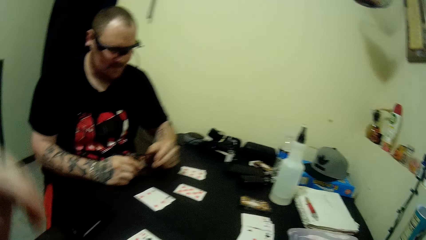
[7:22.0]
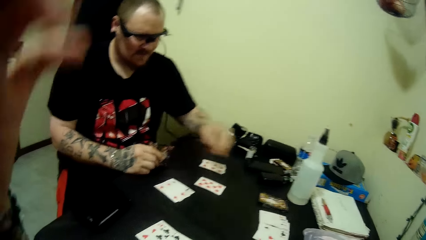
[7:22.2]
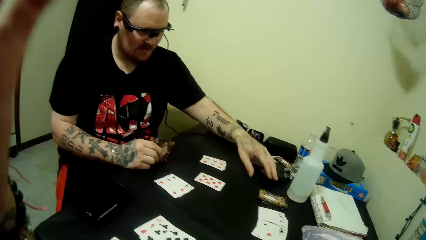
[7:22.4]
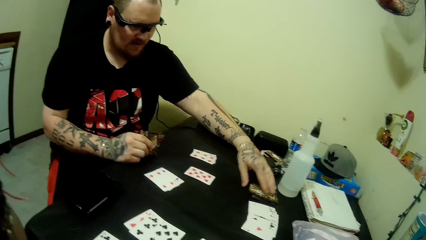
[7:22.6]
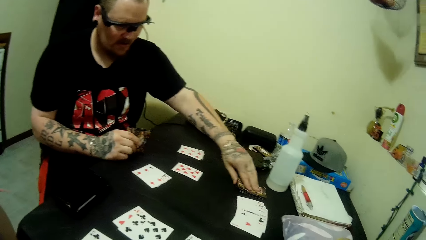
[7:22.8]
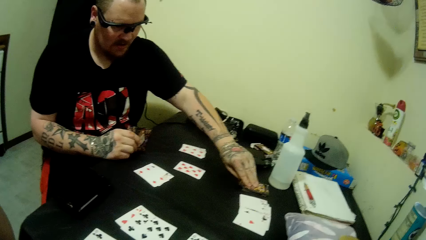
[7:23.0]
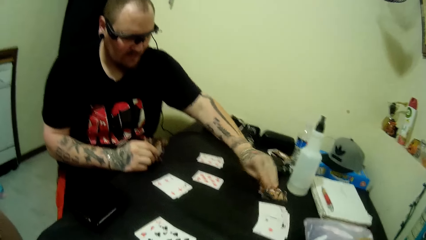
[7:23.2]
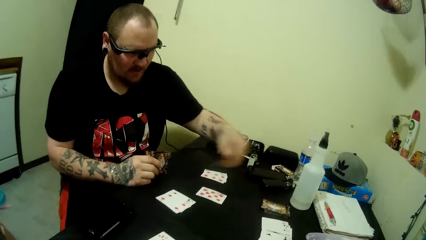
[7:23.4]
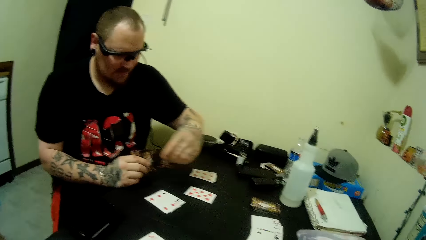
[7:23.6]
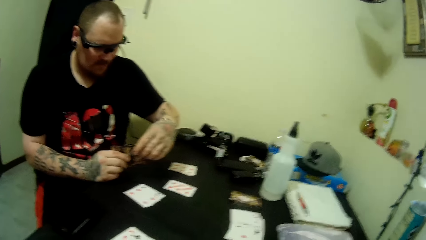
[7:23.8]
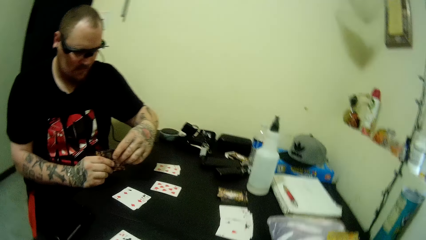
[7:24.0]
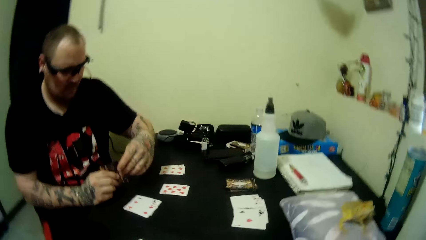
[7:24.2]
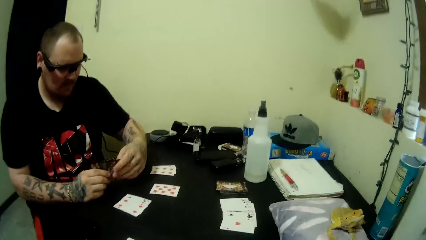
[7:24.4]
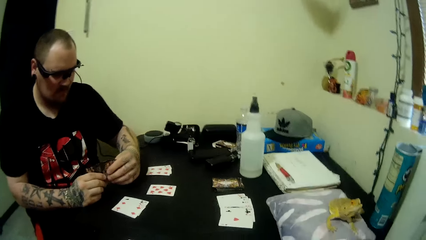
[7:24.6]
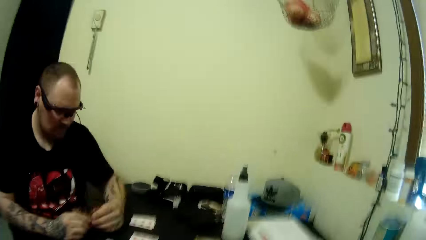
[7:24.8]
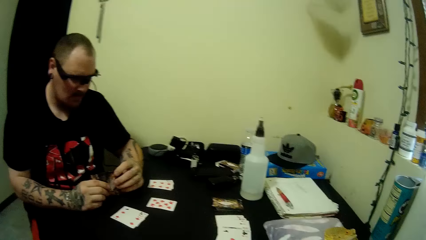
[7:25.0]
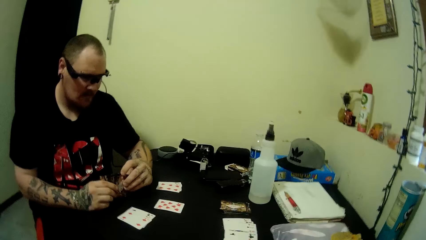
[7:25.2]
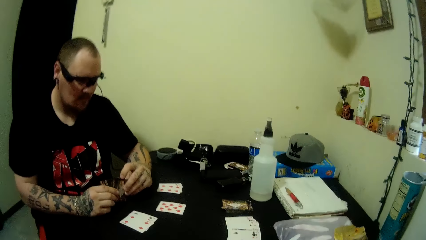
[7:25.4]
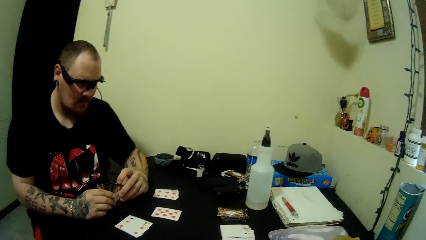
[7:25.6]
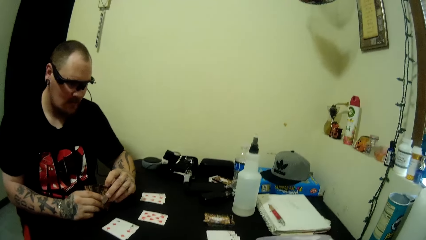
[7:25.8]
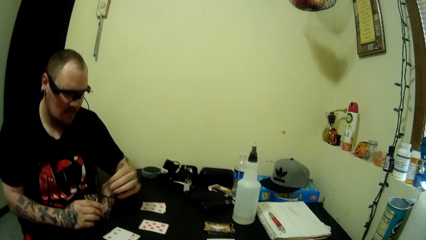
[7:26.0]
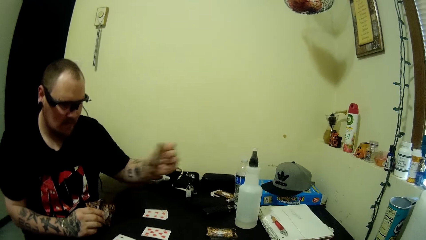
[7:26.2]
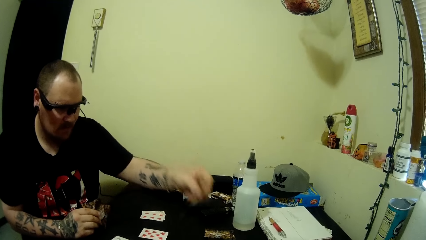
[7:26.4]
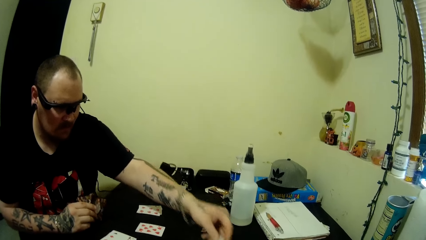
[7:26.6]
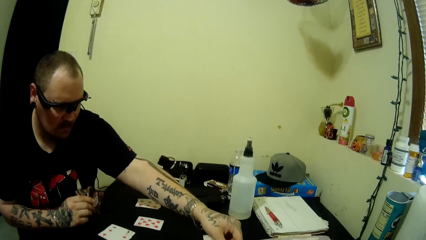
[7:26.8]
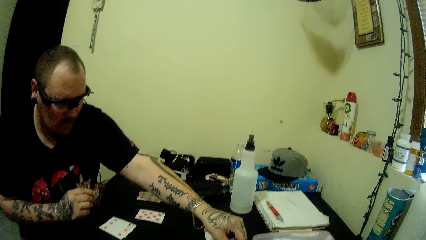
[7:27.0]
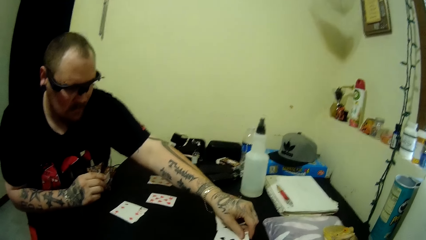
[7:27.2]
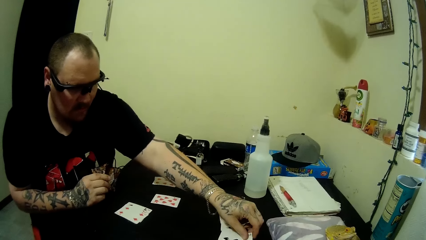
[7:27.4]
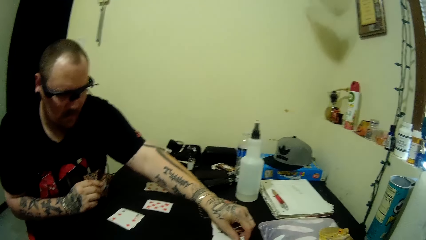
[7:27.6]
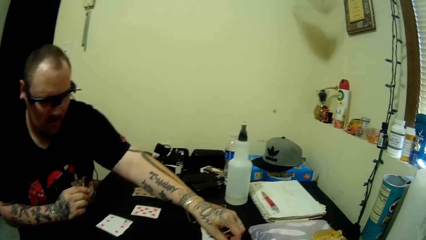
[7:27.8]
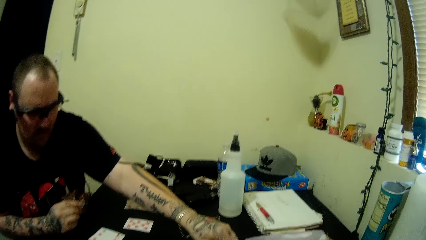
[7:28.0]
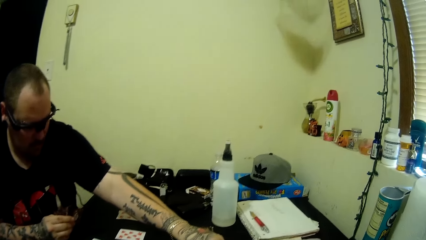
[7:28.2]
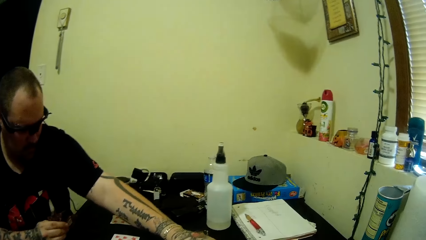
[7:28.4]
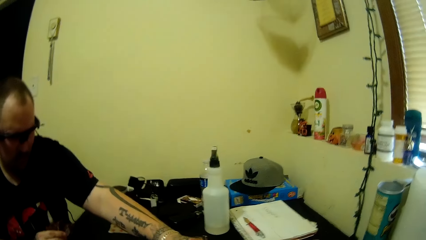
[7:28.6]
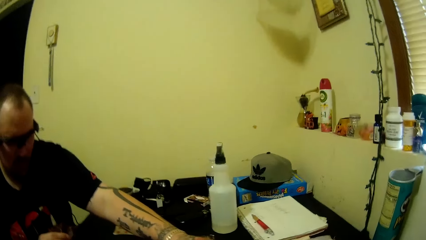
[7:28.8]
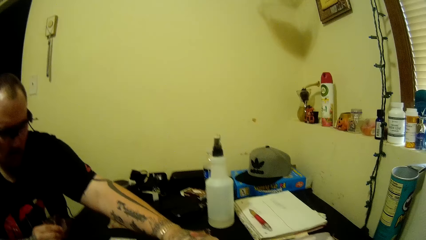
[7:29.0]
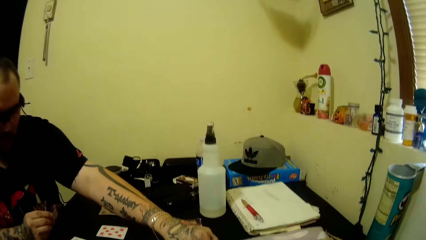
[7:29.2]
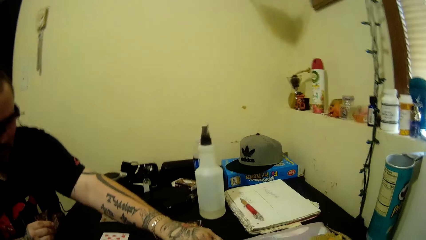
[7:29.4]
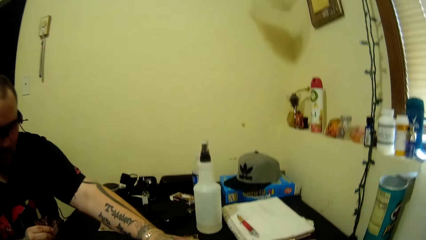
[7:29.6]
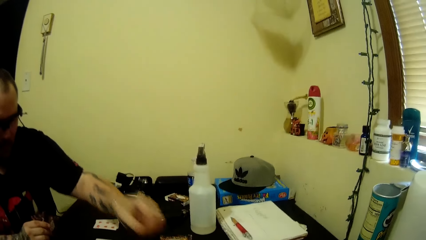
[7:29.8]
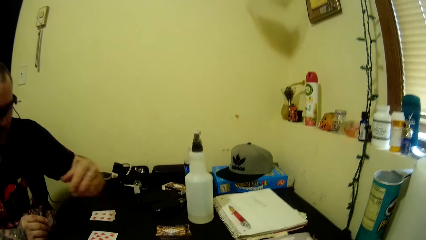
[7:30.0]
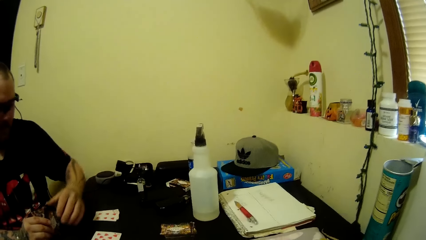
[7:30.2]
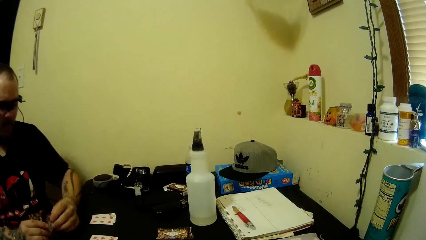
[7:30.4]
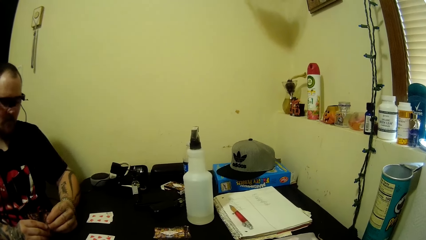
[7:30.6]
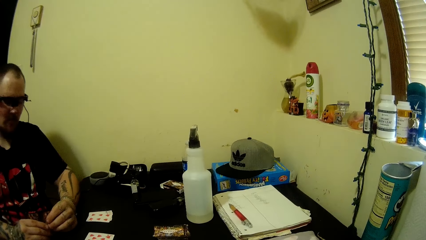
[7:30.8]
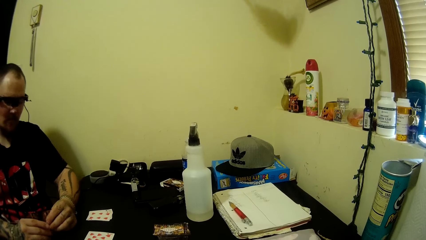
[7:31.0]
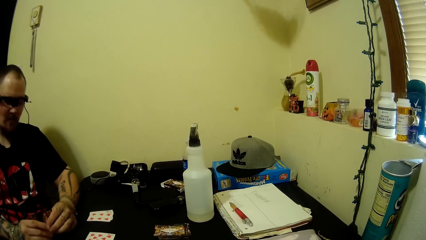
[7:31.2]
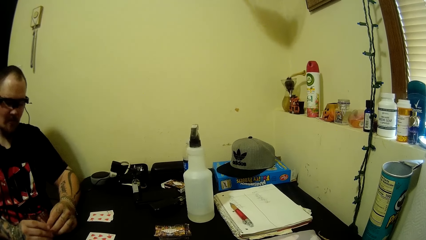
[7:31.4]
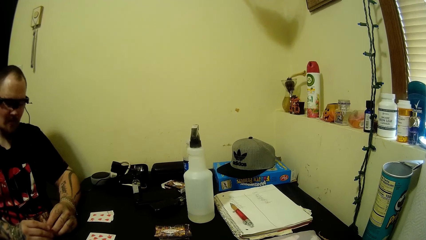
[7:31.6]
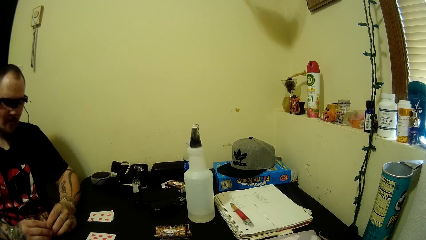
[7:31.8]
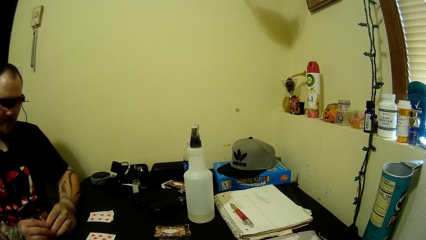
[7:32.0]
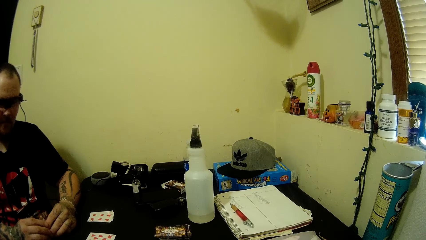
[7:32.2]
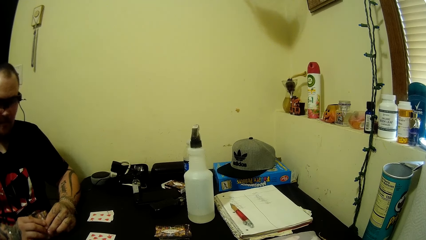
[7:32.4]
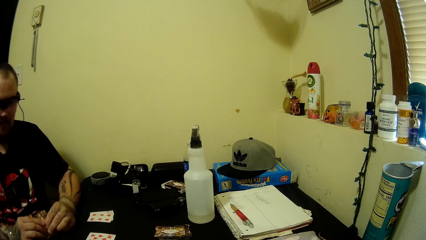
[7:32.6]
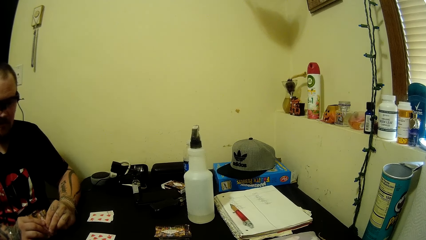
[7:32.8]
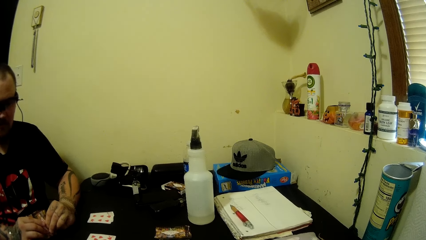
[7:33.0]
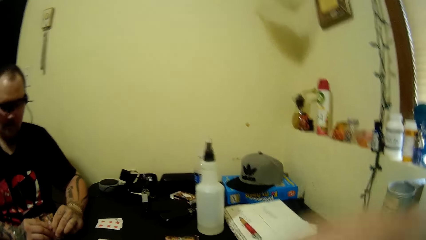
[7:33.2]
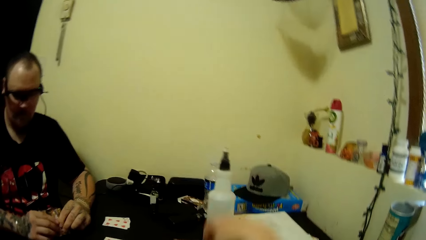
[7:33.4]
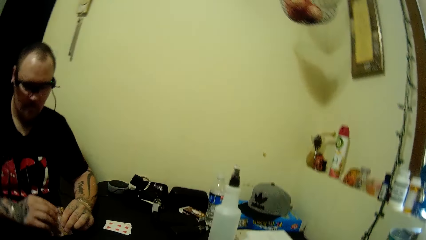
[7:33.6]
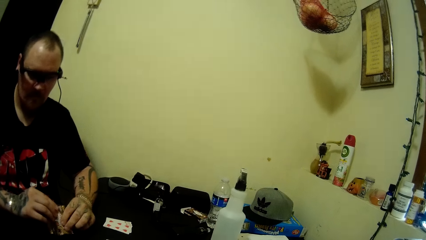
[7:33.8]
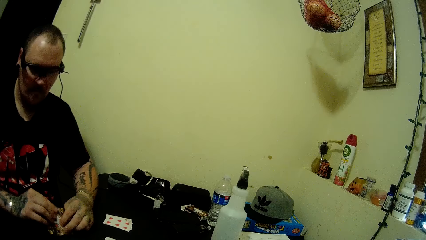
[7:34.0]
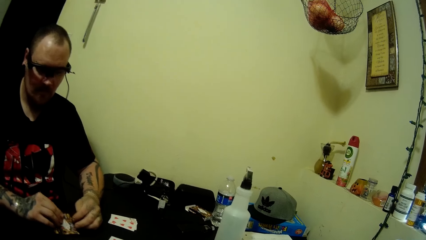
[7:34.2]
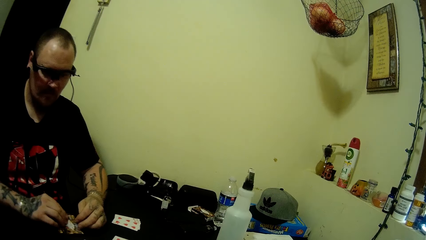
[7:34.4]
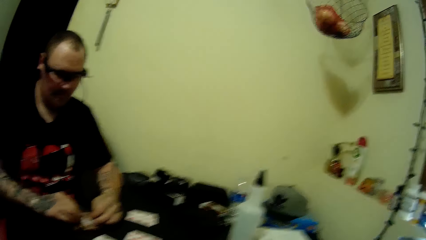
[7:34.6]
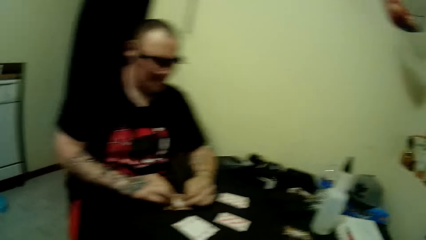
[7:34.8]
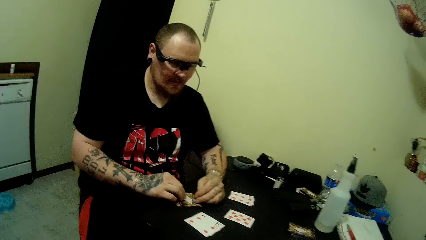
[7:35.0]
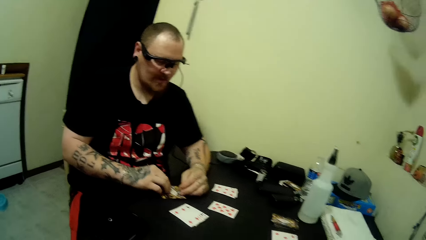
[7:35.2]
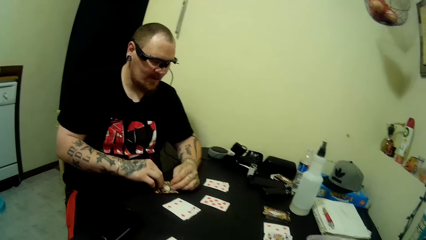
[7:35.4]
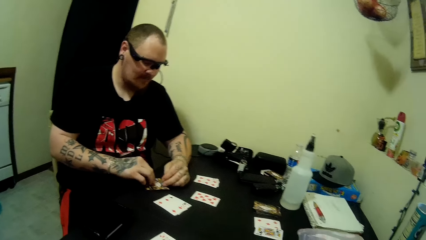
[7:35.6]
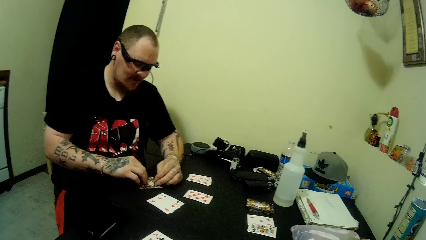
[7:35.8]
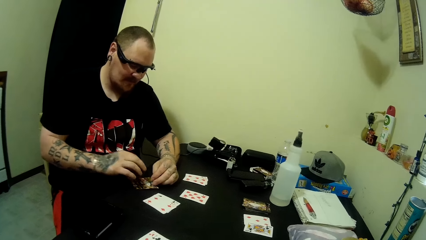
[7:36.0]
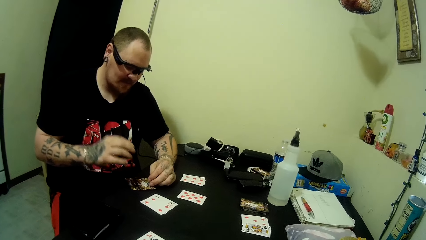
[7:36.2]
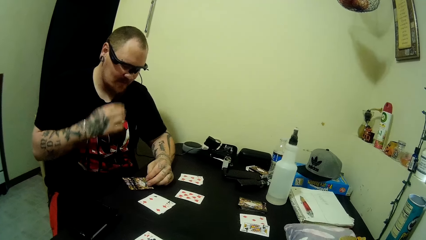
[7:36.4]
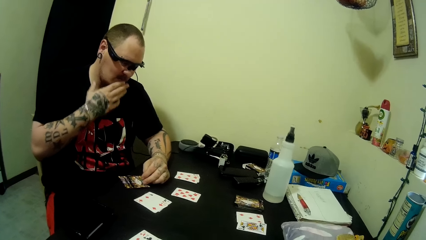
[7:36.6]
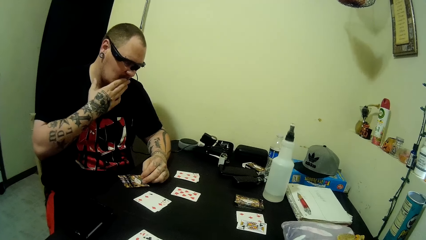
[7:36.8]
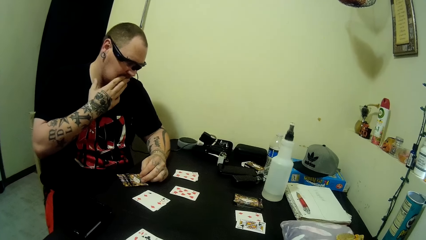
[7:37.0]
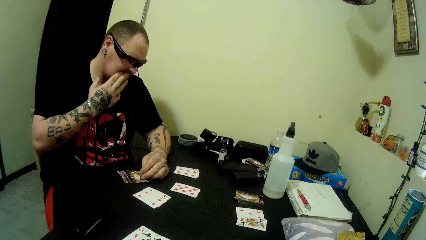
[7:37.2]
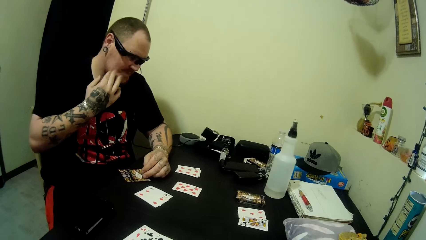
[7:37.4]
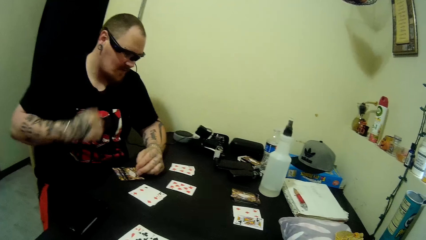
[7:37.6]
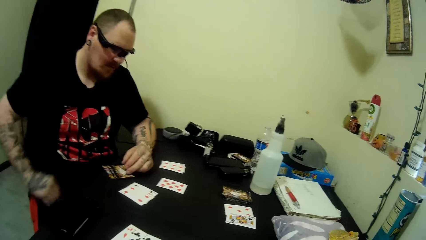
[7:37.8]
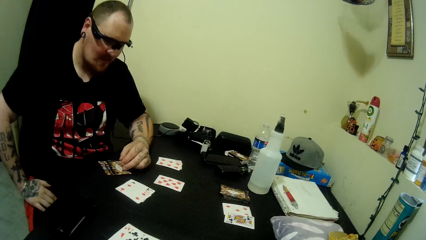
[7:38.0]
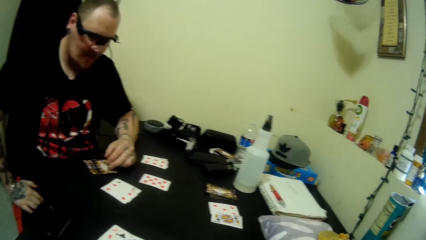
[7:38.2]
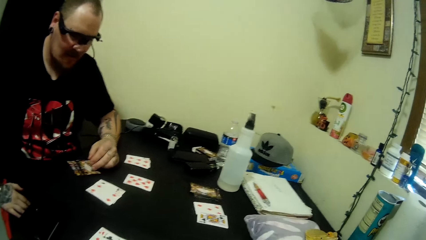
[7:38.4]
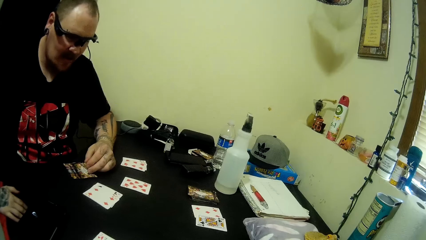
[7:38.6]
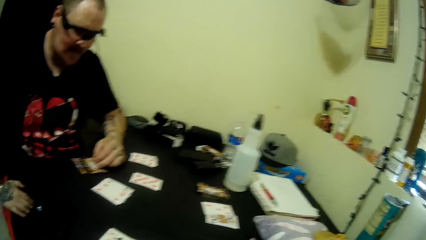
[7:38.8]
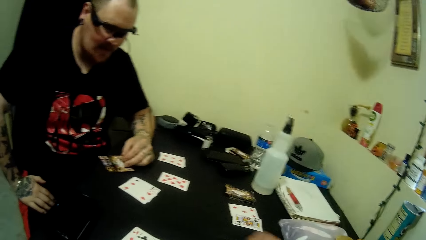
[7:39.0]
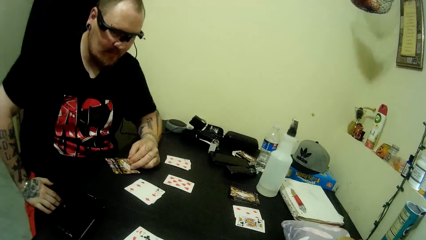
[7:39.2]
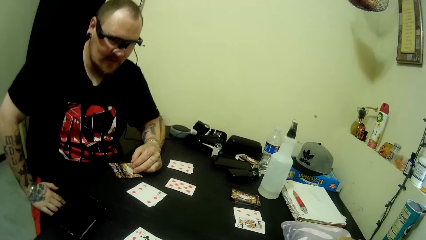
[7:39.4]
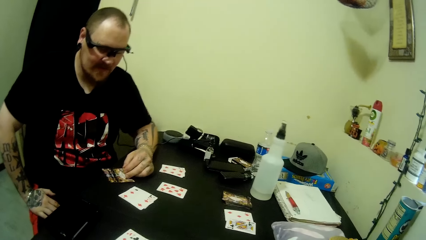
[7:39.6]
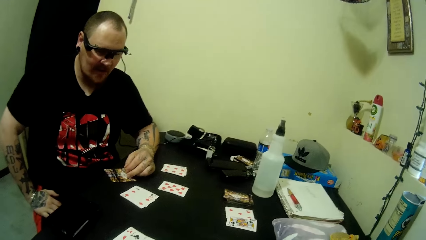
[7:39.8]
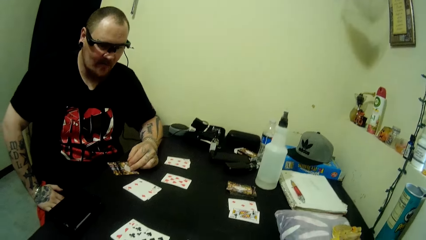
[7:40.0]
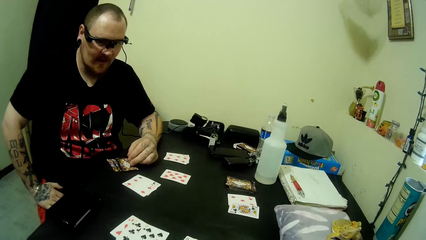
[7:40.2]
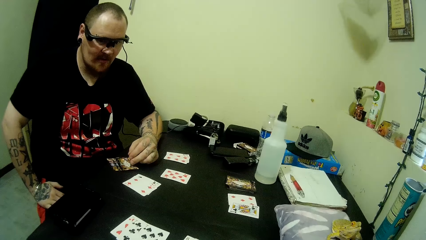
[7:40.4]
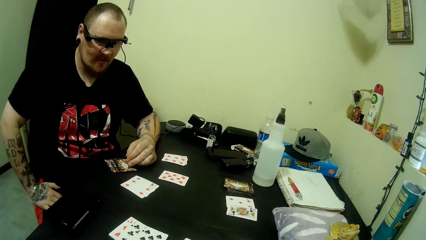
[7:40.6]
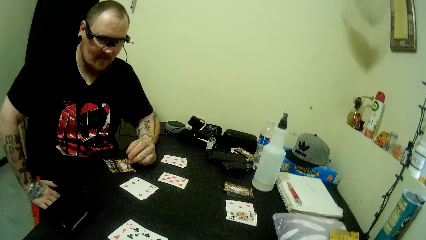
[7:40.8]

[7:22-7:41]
The camera wearer lifts their hand. They adjust the camera on their head with their left hand. A man picks a card from the table. The man puts the card behind the cards, arranges the cards in his hands, picks up a card, and plays the card on the table. The man holds the cards with both hands. The camera wearer plays a card on the table. The man places his cards face down on the table, and pulls his hand off the cards. The man rubs his mouth with his right hand. The man places his right hand on his lap. The man holds his thigh. The man talks to the camera wearer.
